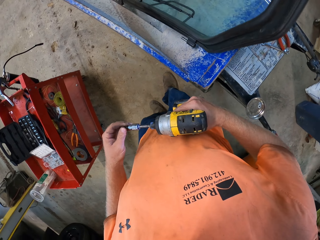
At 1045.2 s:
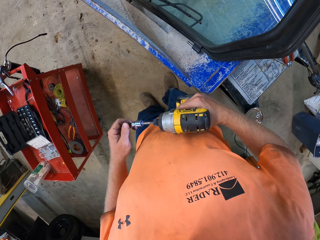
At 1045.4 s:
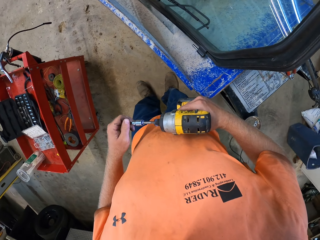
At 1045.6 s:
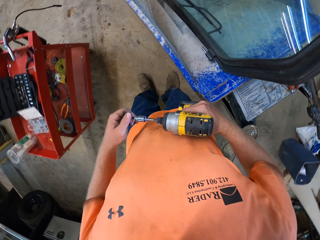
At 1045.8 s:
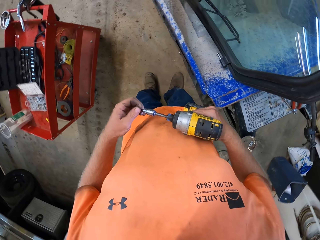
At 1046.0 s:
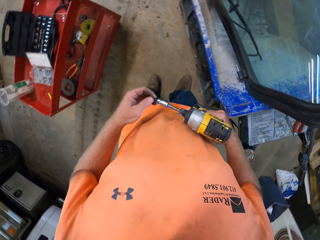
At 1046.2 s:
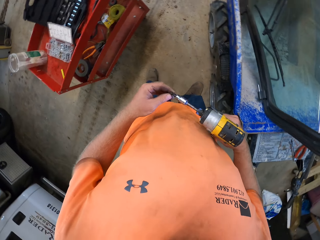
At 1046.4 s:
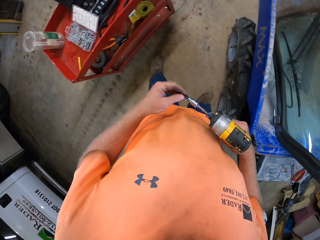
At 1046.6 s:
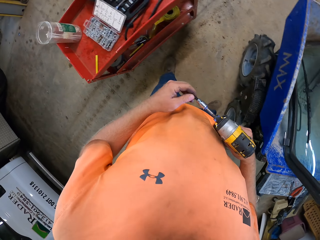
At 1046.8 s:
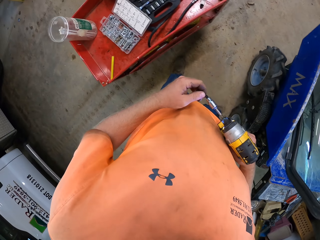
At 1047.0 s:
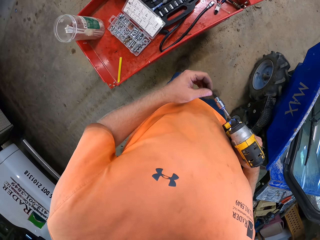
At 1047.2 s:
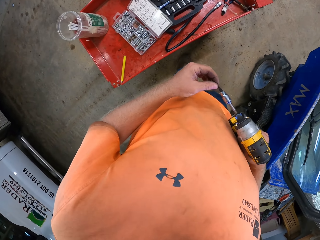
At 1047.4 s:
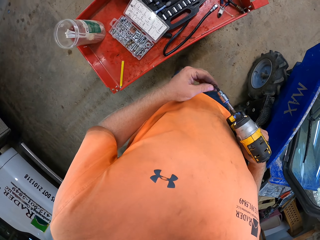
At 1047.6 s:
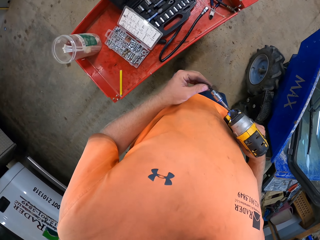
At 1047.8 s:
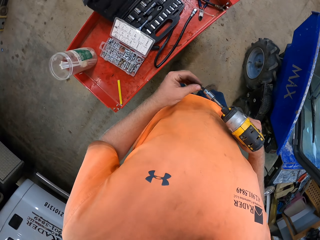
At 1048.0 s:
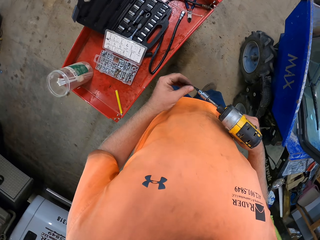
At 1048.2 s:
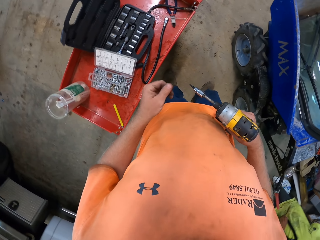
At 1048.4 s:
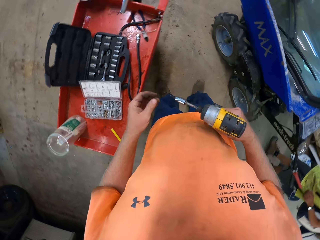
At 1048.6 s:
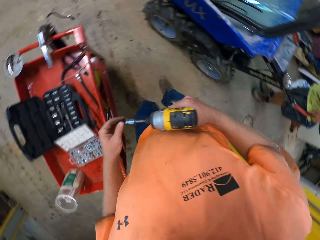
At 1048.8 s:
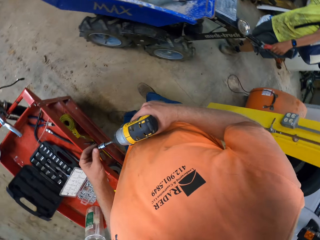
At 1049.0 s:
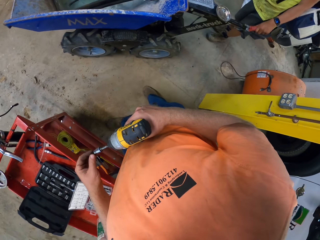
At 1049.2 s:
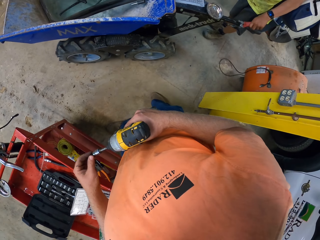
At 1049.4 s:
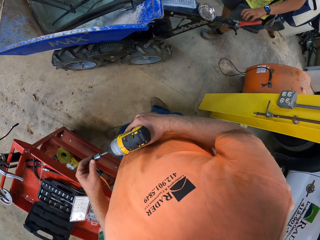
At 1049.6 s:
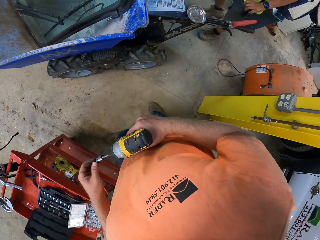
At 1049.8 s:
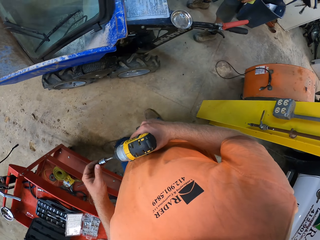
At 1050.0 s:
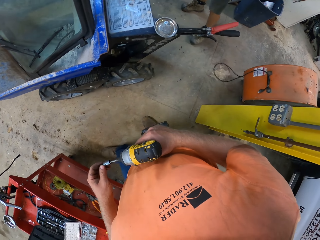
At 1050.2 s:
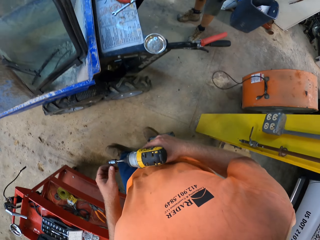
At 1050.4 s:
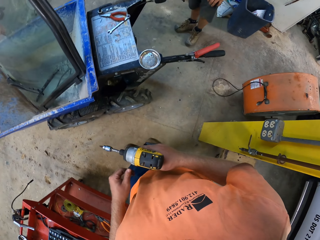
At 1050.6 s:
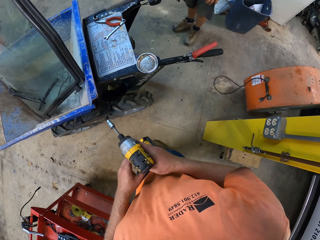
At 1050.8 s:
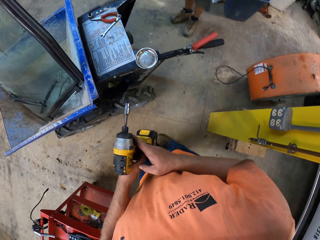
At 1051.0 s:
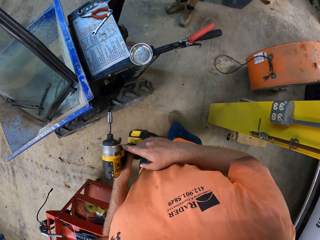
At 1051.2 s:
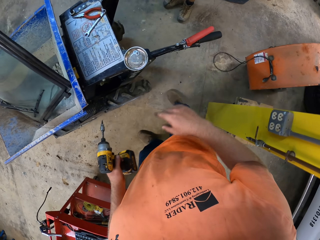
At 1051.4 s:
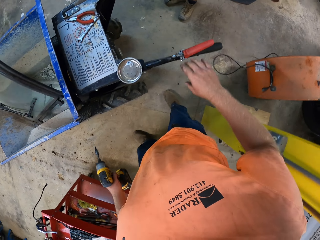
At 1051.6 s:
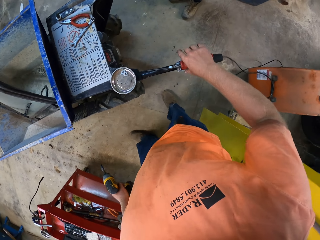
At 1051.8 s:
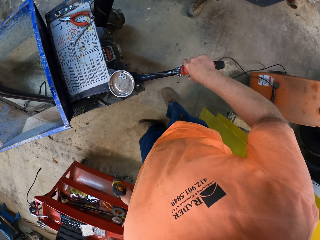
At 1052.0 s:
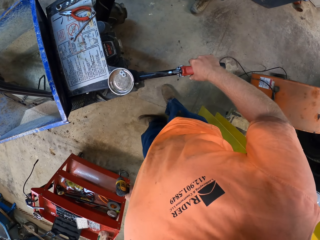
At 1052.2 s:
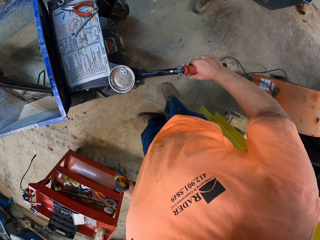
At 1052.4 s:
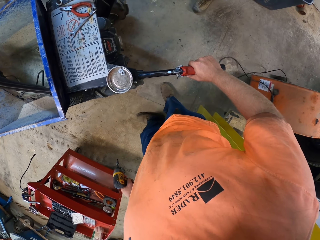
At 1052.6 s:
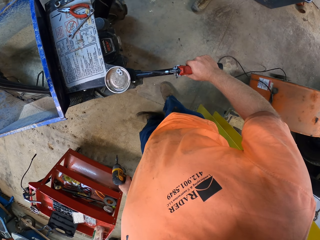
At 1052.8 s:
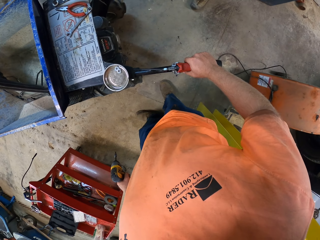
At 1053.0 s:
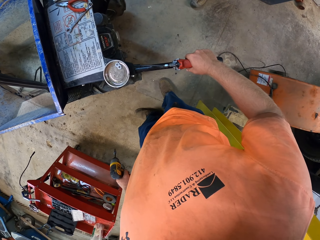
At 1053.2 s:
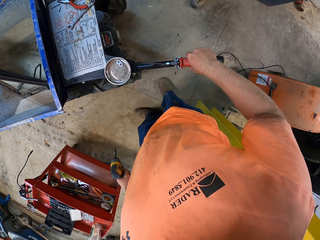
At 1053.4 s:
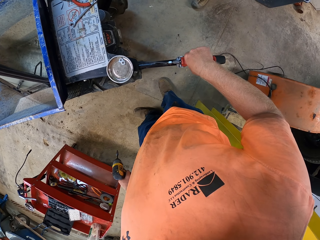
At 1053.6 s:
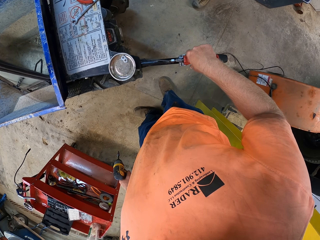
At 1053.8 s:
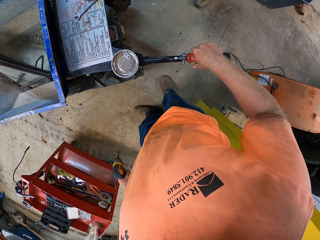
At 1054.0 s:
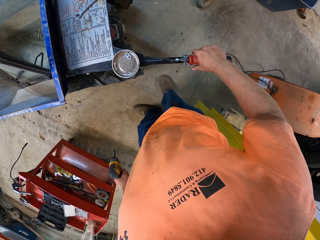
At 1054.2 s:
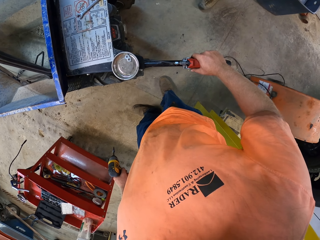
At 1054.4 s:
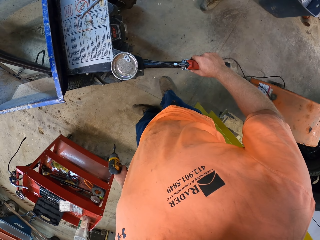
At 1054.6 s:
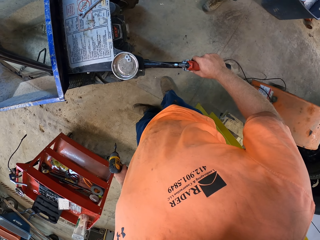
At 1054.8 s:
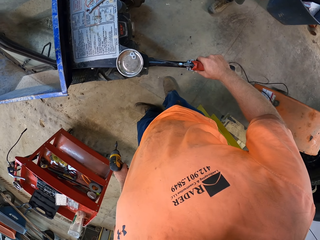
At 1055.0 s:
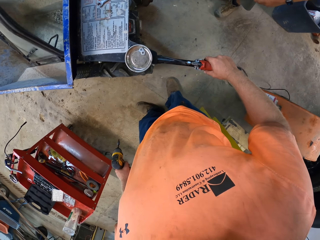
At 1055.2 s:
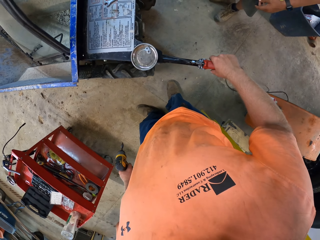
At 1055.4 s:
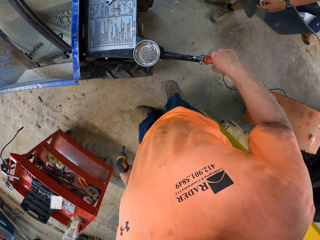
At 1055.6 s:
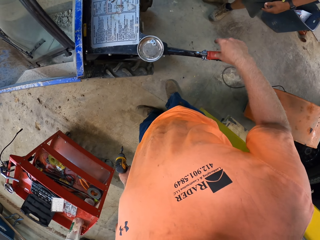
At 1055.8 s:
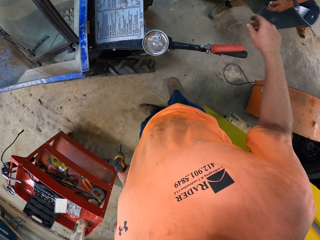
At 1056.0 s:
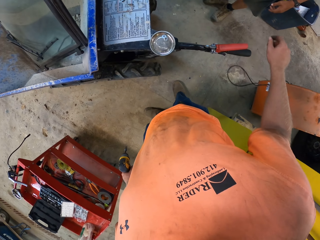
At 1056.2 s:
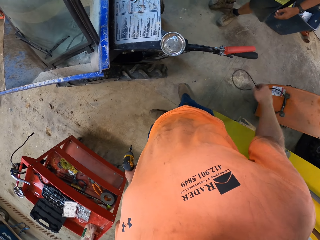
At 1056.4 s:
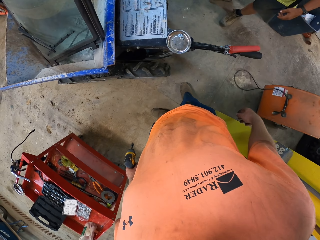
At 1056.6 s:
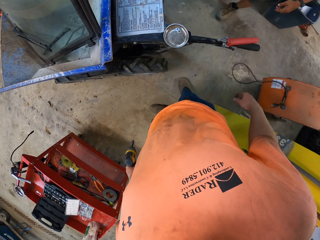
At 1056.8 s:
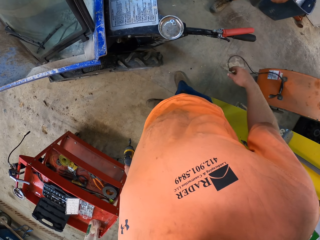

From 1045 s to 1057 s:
The camera wearer passes the cordless screwdriver in his right hand to his left hand. He presses the clutch levers on the handle of the mini dumper with his right hand.

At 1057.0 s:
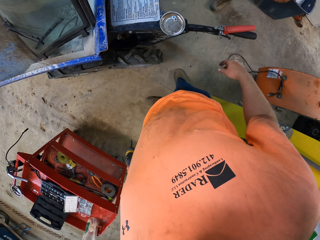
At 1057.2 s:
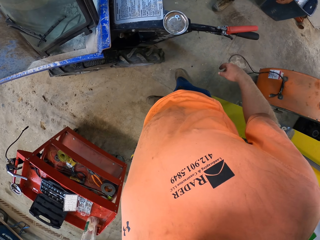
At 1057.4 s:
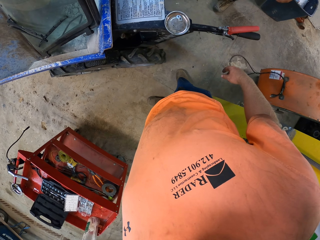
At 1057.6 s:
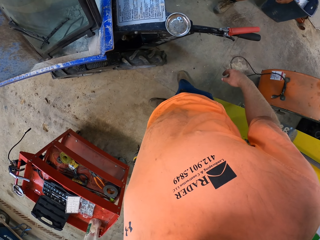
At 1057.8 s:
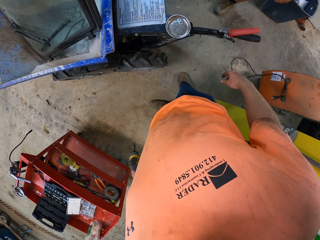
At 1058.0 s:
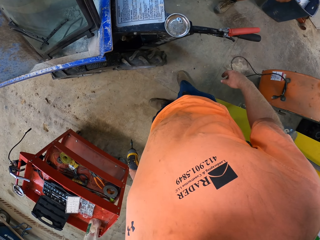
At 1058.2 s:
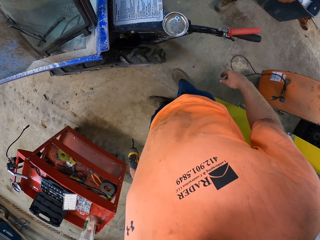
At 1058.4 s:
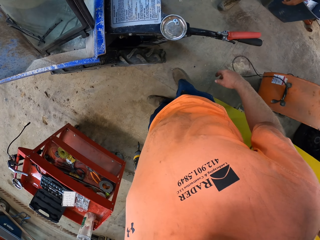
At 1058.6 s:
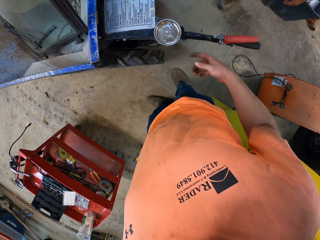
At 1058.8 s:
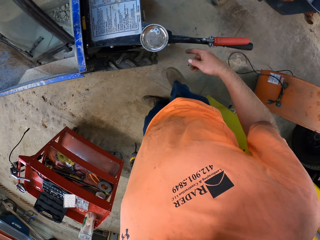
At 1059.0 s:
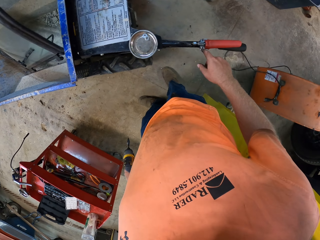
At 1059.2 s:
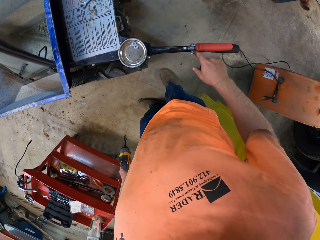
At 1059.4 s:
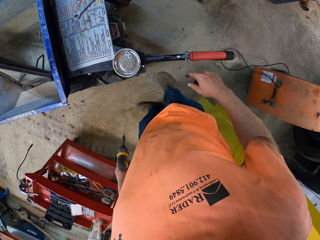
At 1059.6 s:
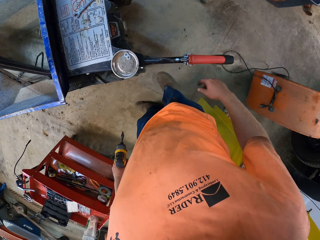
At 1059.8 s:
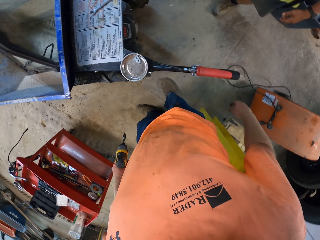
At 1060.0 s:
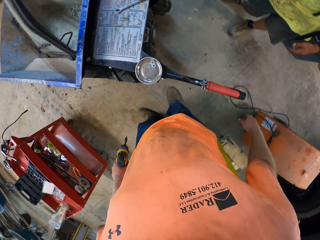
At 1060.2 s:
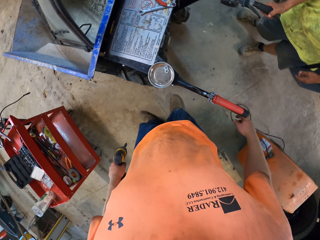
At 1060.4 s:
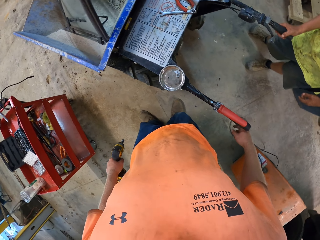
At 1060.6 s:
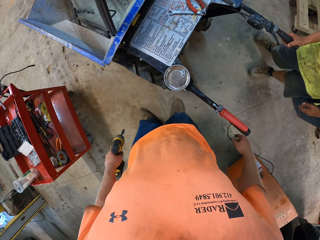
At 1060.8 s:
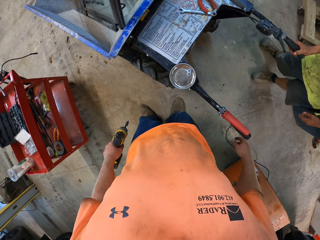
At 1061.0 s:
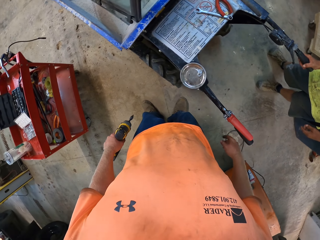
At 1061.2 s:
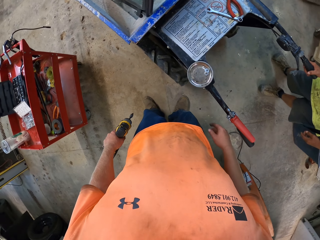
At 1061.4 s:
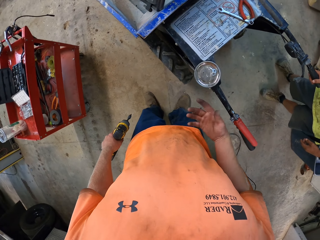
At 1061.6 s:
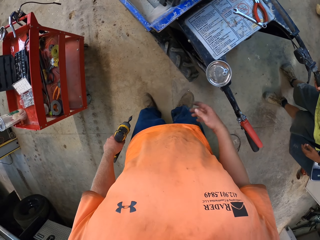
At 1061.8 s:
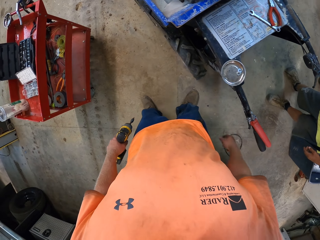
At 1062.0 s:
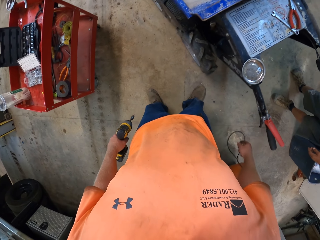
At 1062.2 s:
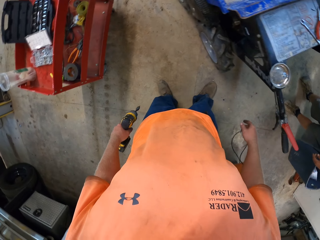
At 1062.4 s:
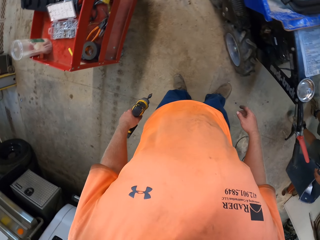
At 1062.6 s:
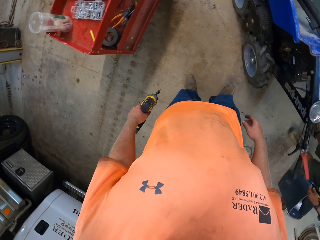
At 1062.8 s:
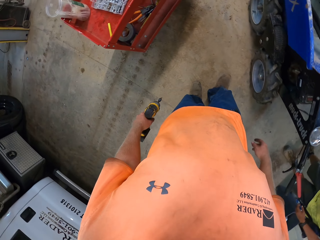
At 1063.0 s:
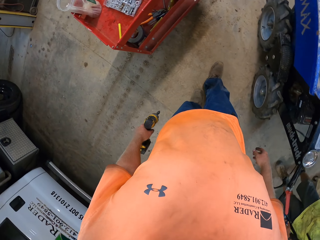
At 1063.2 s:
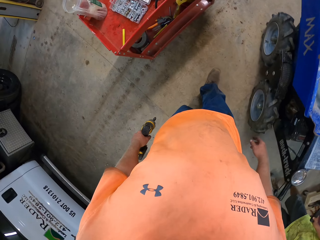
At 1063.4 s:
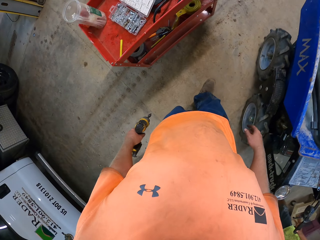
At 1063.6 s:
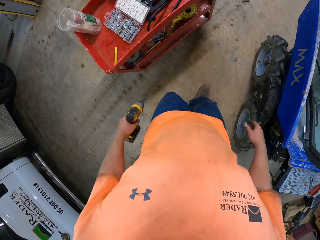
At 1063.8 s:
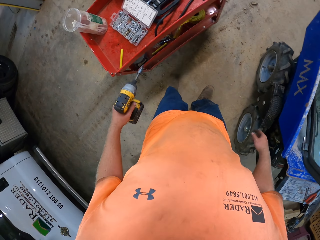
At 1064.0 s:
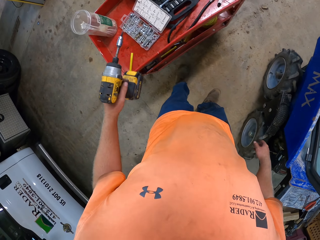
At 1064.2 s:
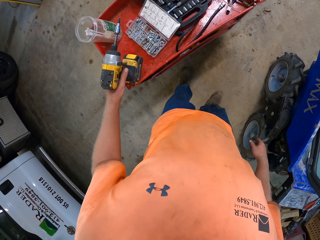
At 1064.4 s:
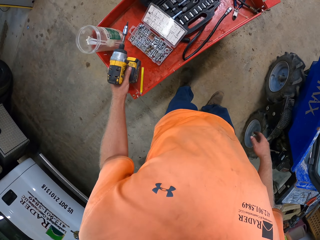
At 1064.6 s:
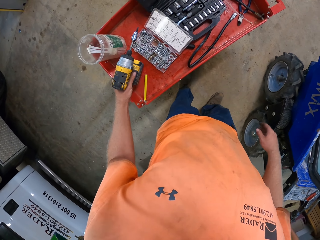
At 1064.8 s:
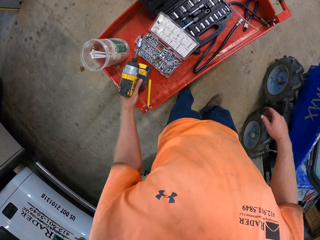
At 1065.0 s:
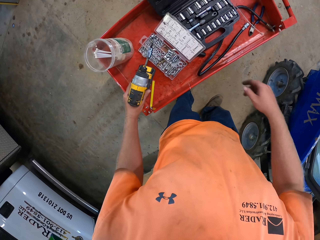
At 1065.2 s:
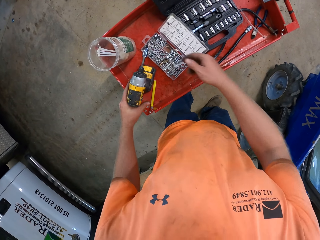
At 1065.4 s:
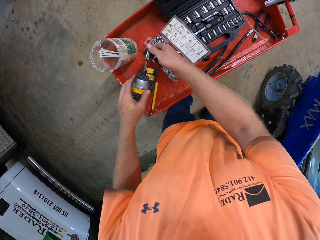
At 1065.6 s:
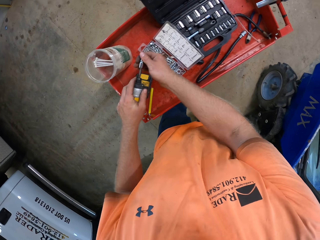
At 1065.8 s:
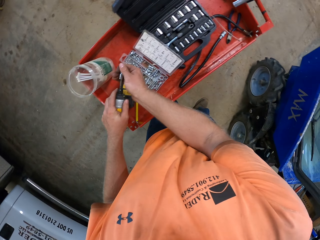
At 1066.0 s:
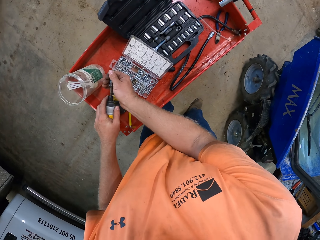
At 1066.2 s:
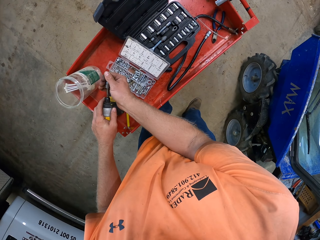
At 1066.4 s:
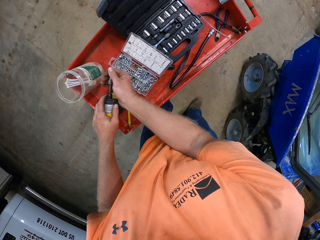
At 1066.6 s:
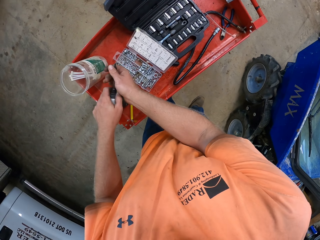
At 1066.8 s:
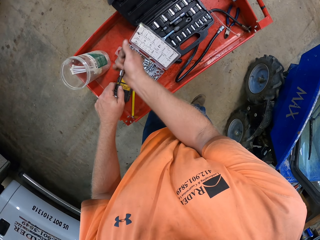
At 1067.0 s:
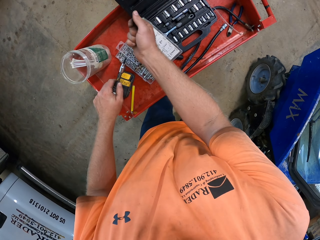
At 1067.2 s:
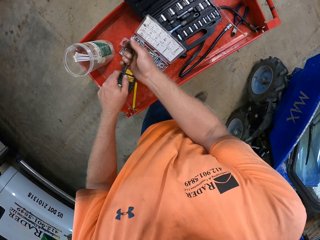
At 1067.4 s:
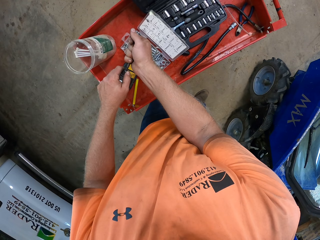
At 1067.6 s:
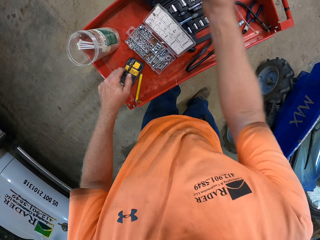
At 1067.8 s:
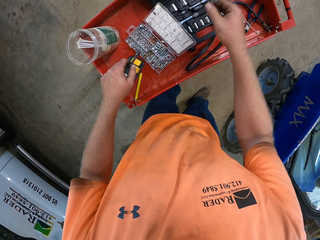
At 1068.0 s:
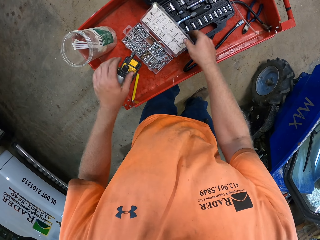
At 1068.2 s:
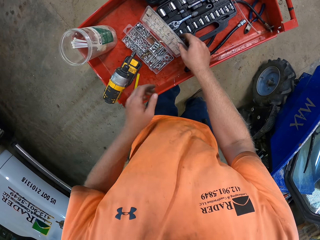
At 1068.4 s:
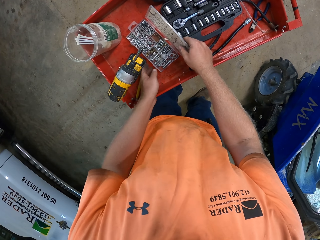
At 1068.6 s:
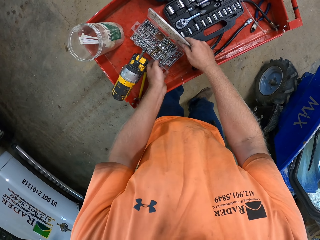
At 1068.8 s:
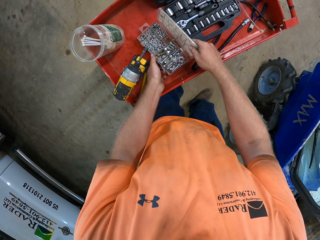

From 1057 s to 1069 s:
The camera wearer places the cordless screwdriver in his left hand on the workshop cabinet. He holds the cordless screwdriver on the workshop cabinet with his left hand. He removes the bit holder from the cordless screwdriver on the workshop cabinet with his right hand. He picks up the screw set case from a workshop trolley with his hands.
